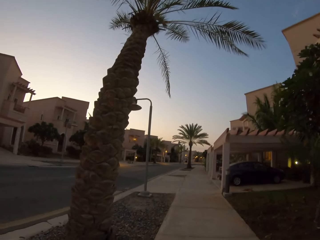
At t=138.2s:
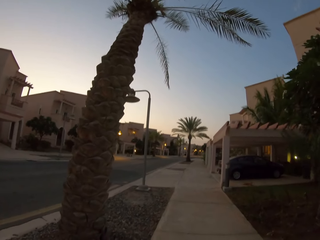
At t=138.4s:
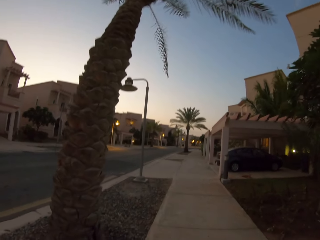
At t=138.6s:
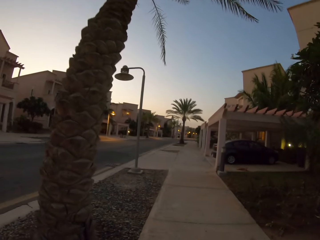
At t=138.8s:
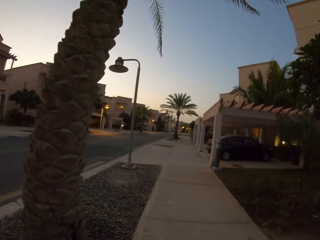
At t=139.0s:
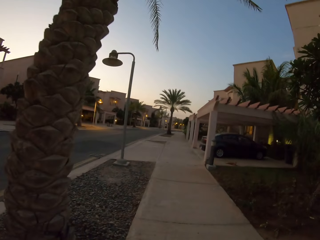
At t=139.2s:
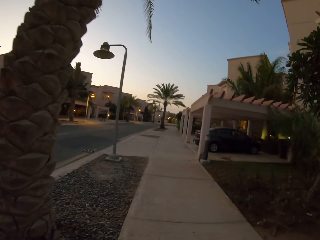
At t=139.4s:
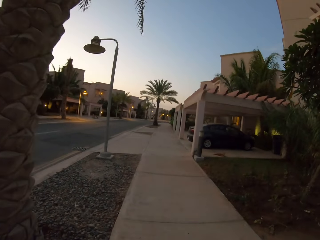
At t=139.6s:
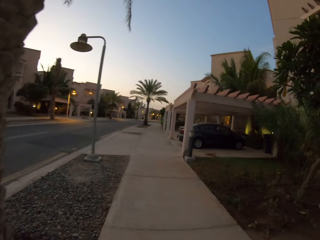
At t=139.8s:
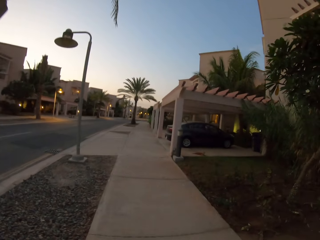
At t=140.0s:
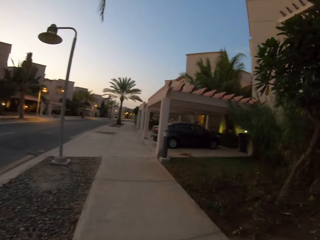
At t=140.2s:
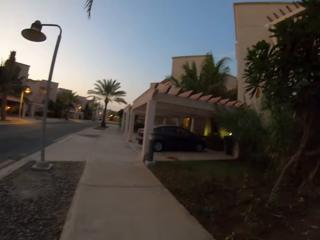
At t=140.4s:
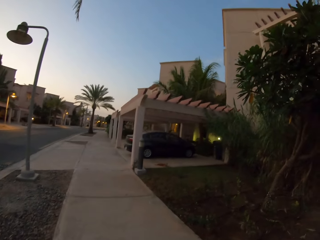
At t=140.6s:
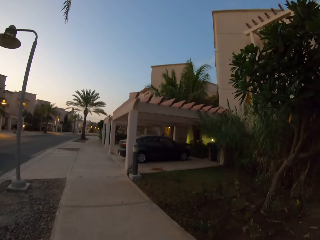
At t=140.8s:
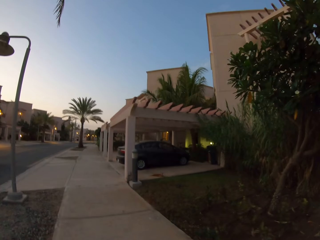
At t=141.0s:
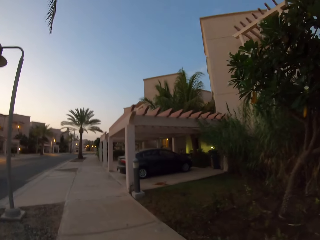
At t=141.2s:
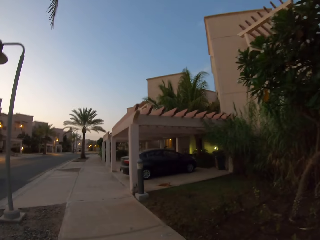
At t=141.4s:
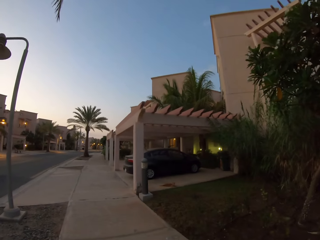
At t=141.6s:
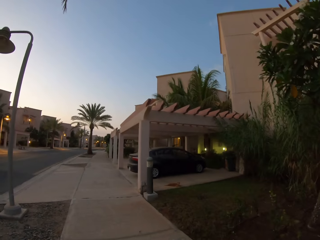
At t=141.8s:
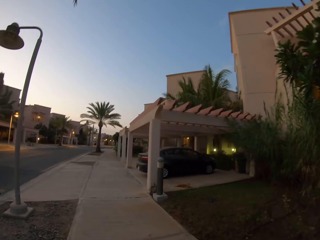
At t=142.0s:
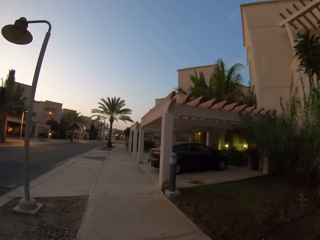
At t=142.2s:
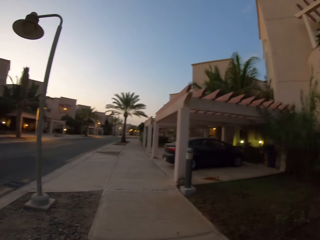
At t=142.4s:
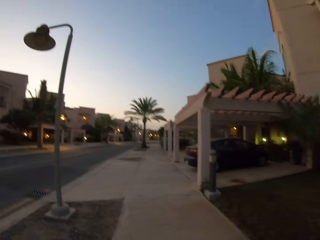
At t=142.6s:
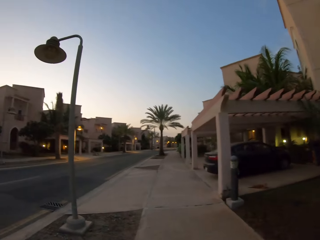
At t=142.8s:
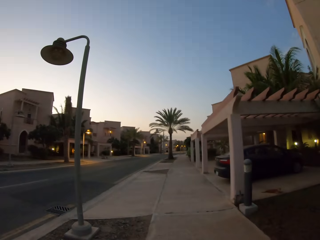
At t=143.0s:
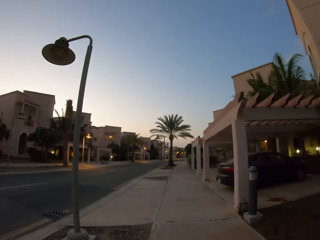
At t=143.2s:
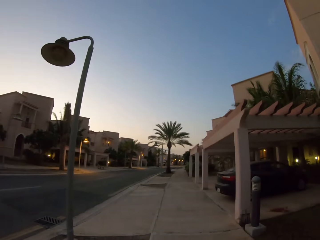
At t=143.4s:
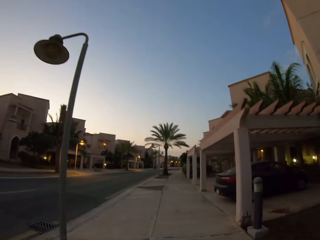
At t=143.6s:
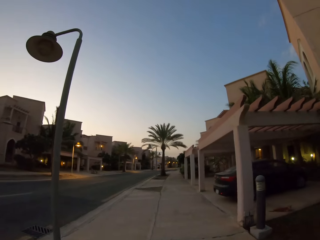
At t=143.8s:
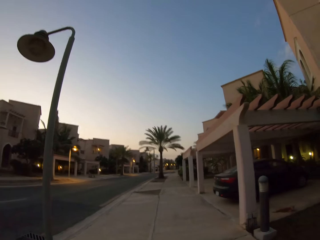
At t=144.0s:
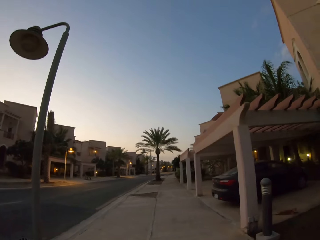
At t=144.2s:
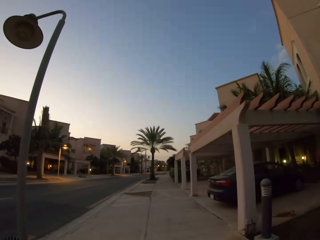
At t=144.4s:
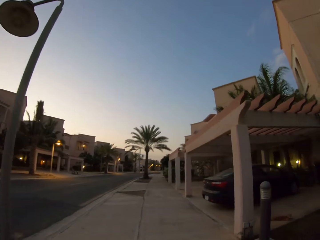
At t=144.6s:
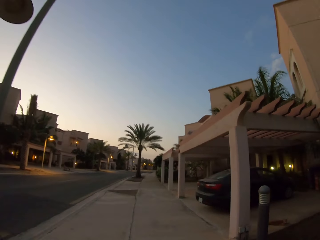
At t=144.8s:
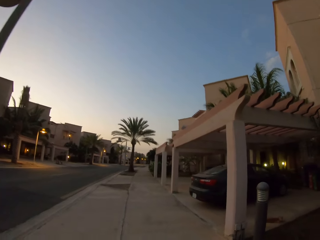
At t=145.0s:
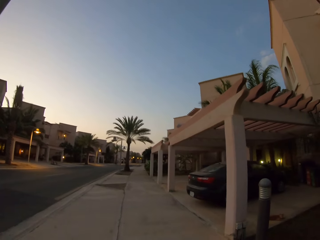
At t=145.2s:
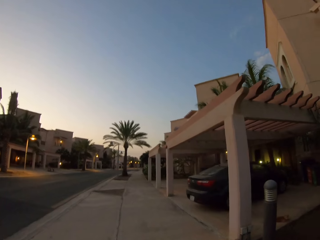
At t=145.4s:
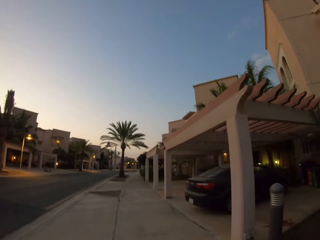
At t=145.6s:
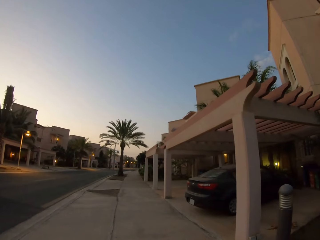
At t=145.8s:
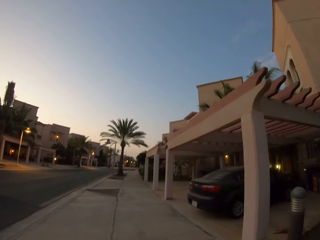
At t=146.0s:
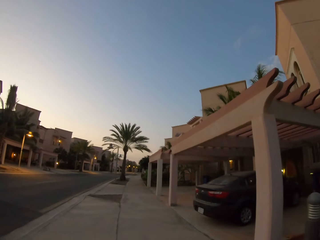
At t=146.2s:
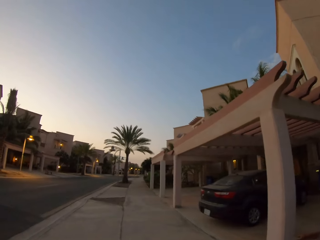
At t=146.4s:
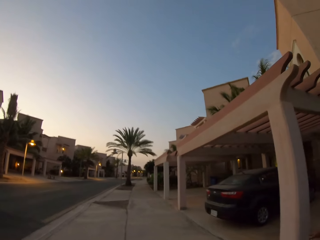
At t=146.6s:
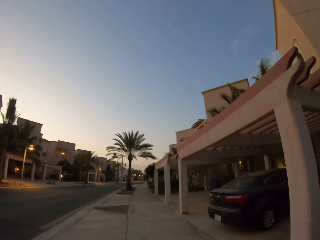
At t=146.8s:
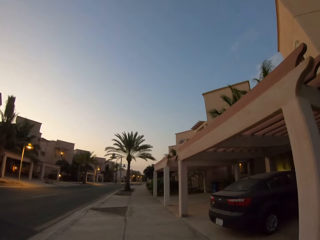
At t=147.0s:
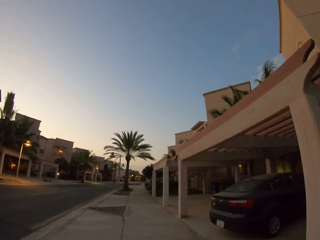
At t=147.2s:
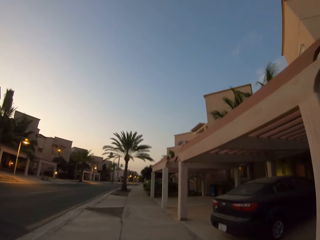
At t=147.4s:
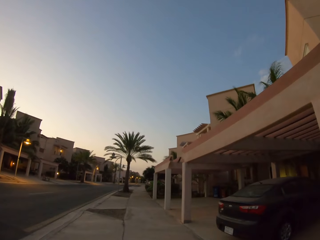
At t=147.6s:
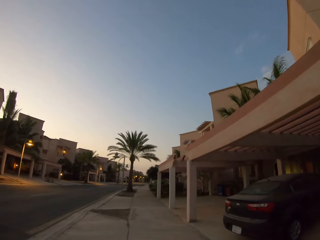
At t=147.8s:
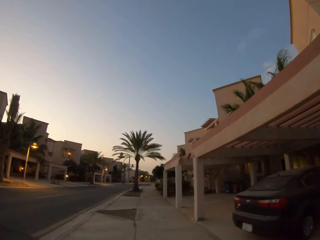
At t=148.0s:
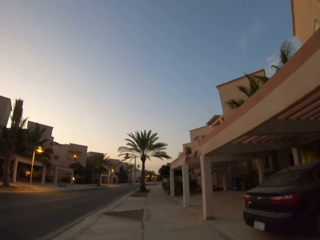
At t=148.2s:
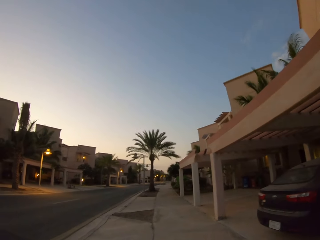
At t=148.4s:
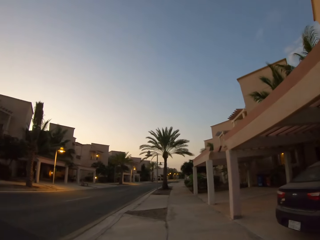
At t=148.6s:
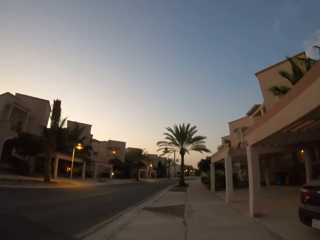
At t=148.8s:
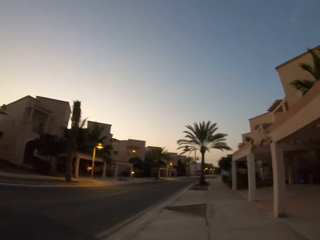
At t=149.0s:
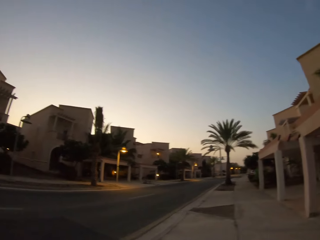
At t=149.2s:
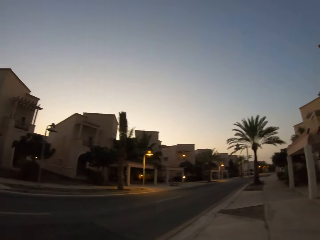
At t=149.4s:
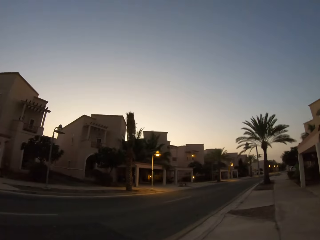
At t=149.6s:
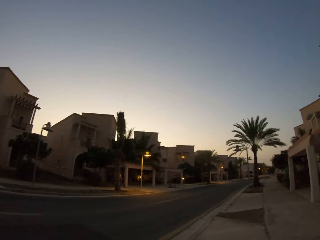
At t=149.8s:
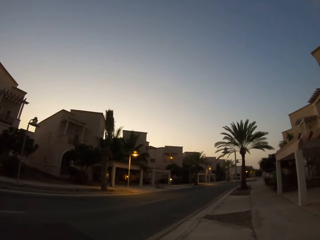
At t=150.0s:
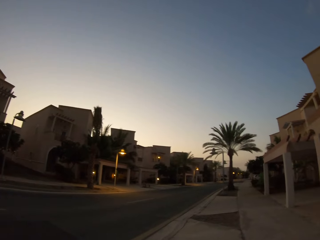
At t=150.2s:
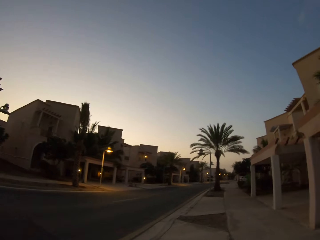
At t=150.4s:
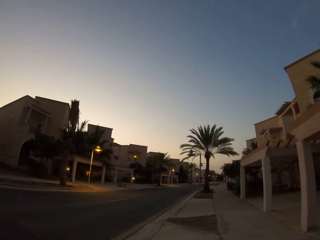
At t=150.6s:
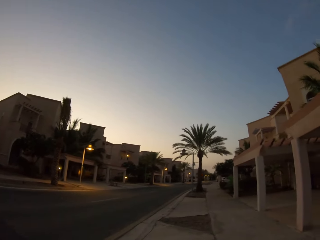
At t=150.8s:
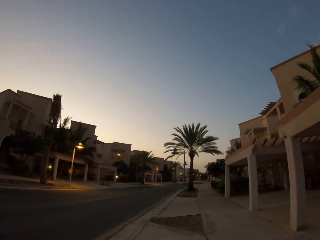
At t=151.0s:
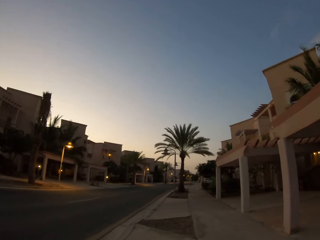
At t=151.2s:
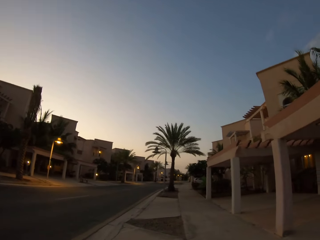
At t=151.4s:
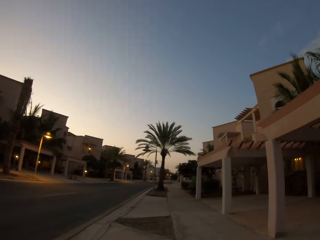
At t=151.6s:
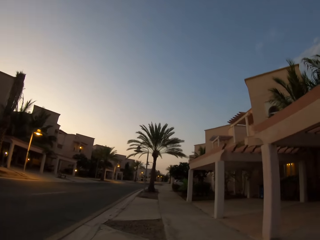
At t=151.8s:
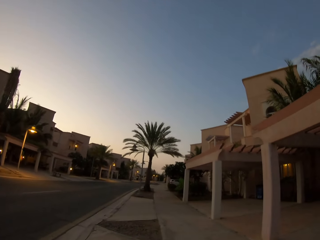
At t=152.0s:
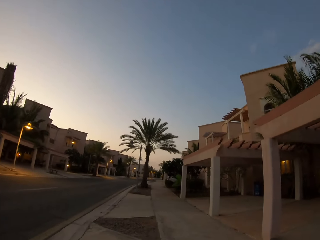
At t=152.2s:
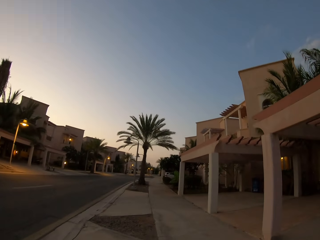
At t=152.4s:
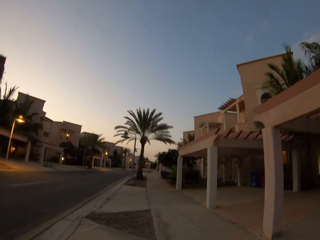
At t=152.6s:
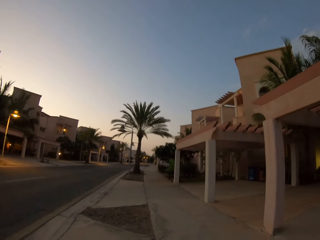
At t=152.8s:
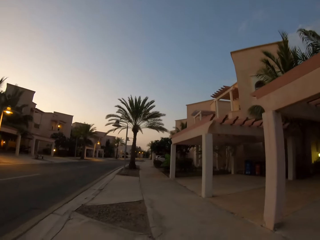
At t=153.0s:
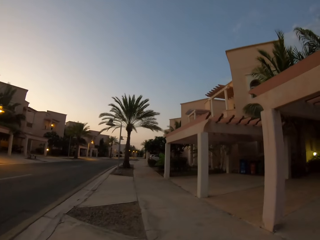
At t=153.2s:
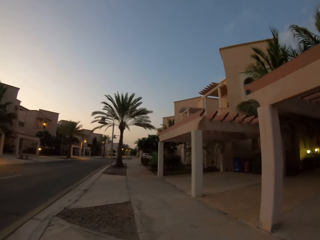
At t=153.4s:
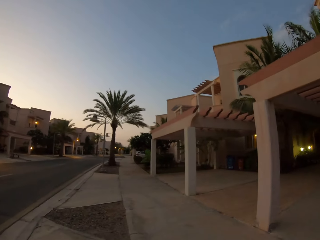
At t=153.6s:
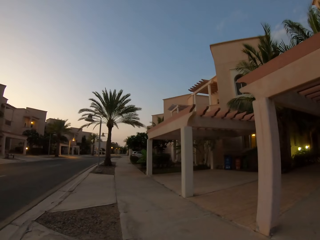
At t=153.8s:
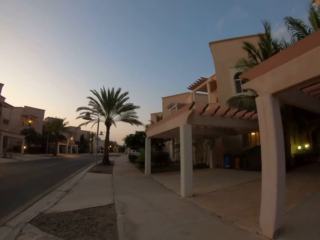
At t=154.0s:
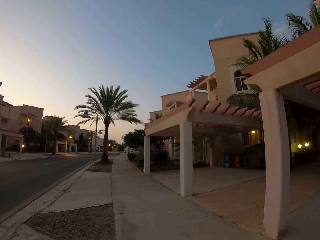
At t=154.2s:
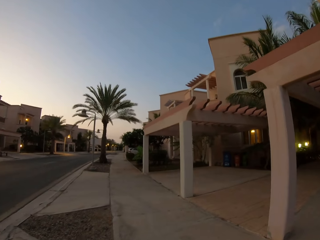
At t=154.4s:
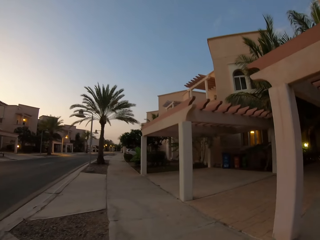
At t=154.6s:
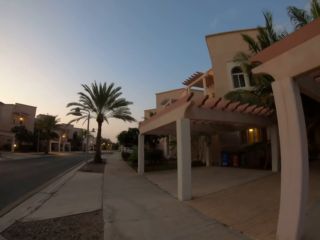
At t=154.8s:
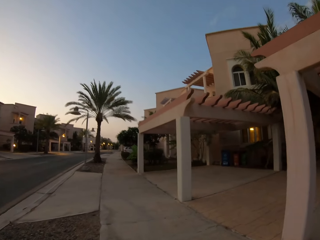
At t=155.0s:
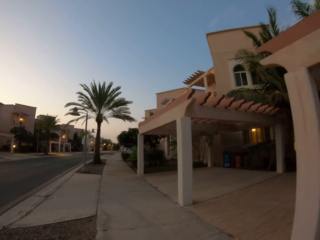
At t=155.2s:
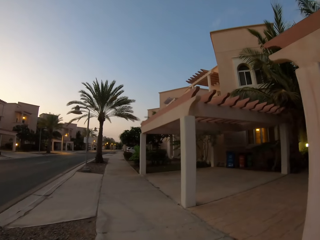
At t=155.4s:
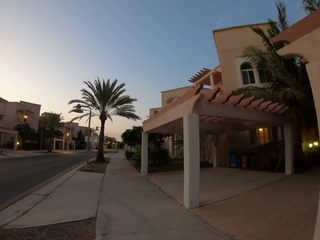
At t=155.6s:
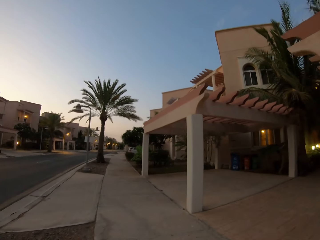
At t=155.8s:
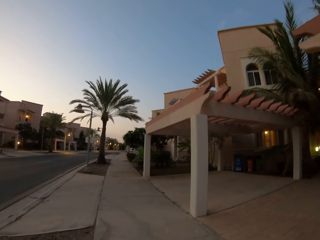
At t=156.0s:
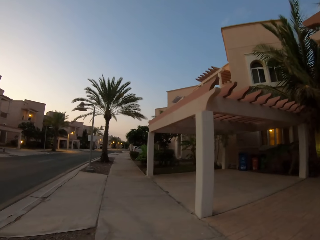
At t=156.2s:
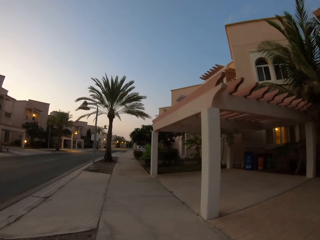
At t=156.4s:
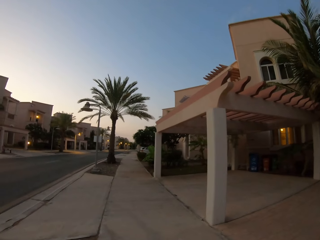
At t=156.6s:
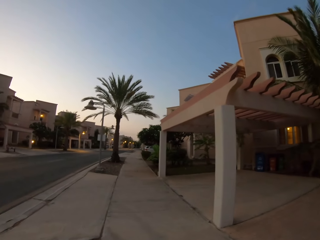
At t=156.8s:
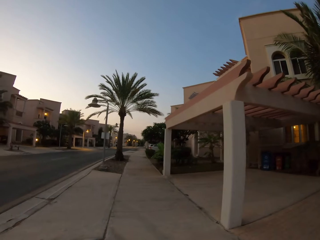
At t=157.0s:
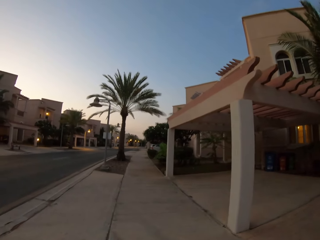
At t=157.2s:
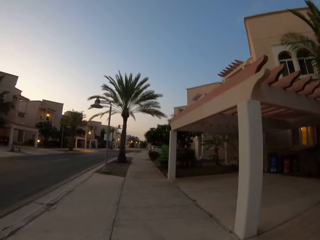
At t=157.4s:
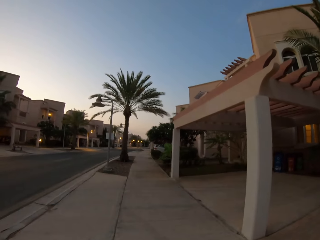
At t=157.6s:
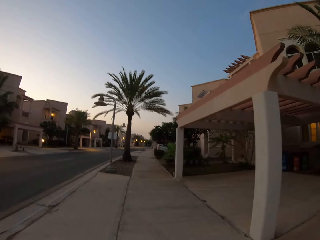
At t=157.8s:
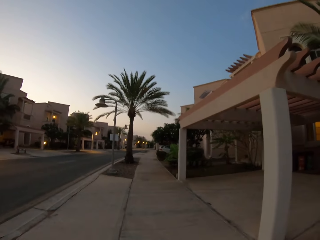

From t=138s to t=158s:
The camera wearer looks around the road. They walk on the footpath.

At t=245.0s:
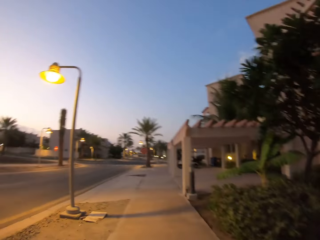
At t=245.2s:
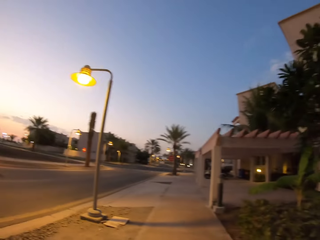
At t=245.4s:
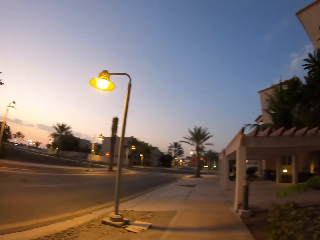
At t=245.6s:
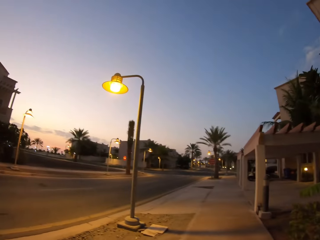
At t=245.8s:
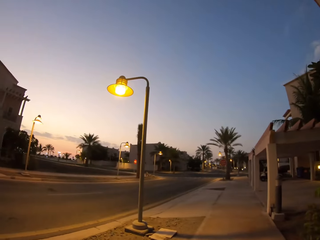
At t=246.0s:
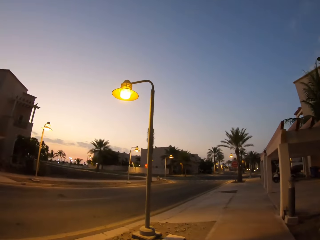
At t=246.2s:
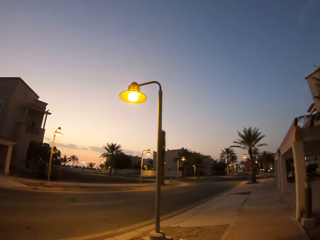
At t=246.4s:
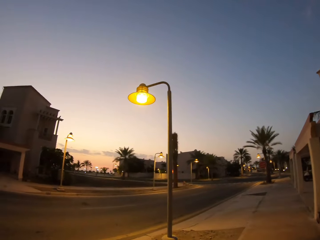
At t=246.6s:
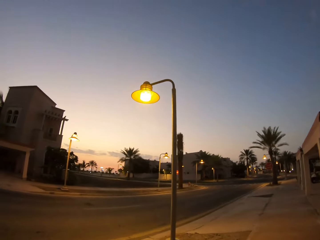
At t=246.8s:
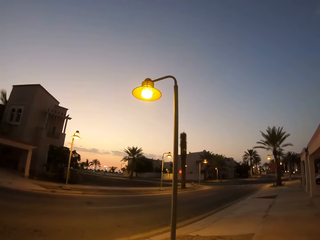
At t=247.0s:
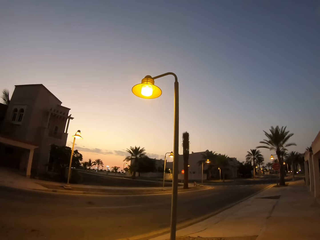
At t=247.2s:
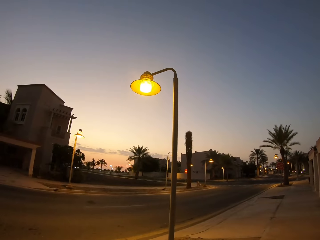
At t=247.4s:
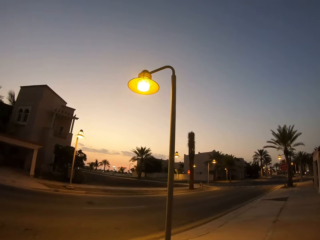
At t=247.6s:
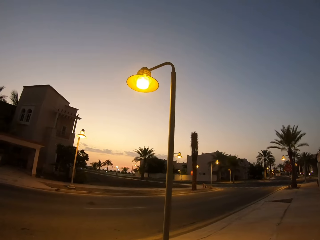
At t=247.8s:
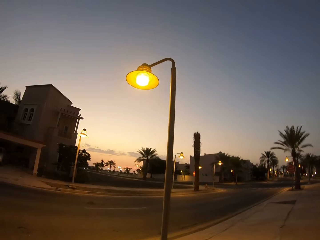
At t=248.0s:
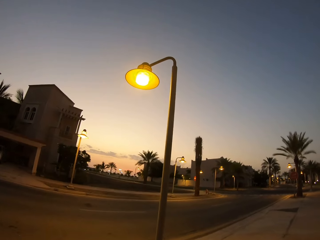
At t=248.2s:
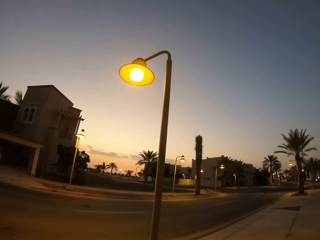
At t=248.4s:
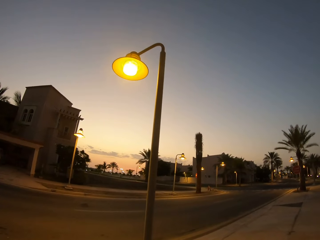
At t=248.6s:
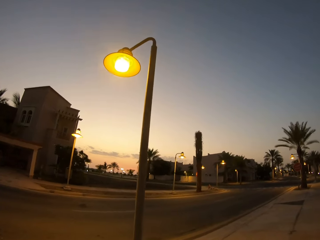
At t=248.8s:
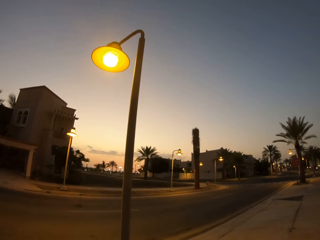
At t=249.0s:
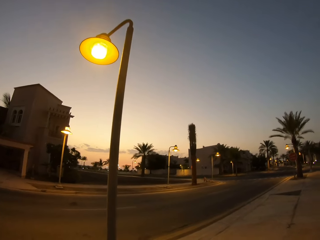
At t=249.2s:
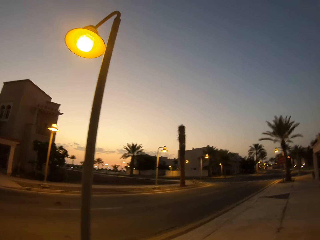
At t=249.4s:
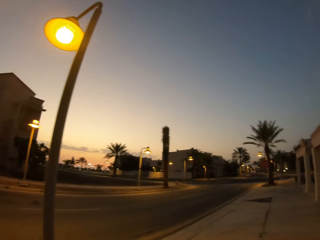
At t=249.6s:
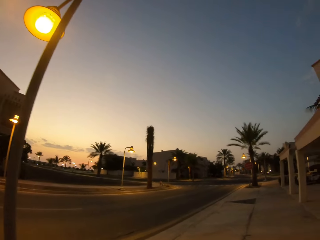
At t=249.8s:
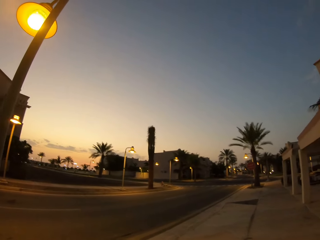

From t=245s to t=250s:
The camera wearer looks around the surroundings.
